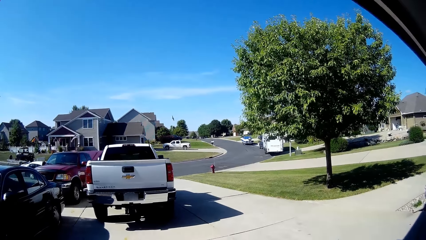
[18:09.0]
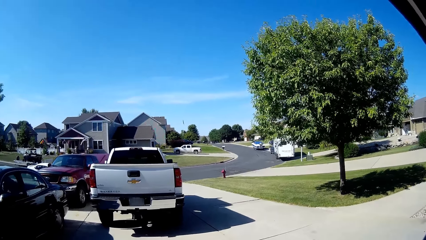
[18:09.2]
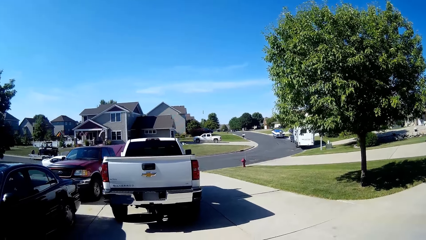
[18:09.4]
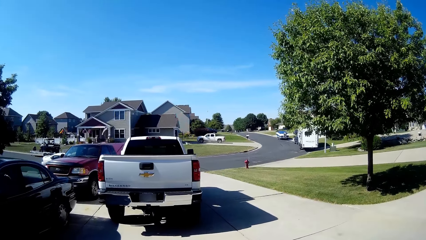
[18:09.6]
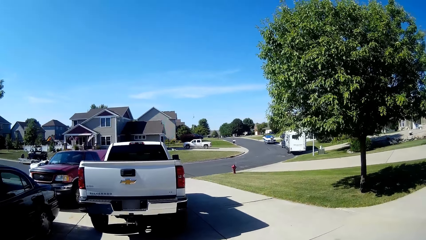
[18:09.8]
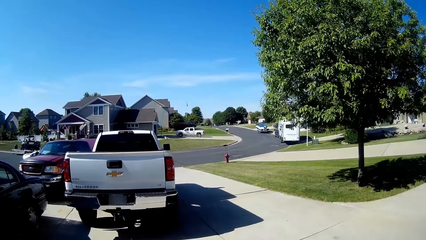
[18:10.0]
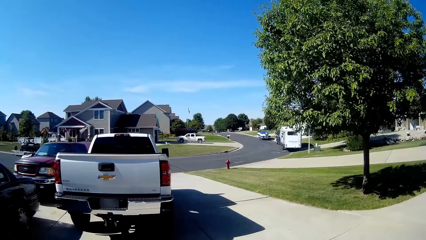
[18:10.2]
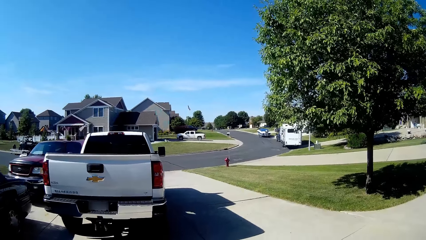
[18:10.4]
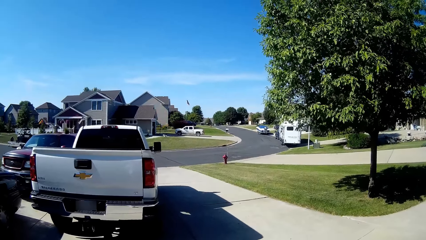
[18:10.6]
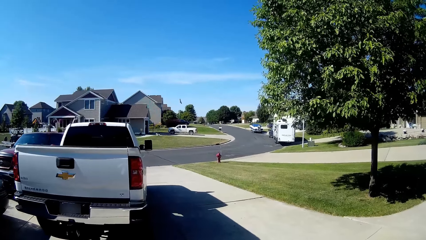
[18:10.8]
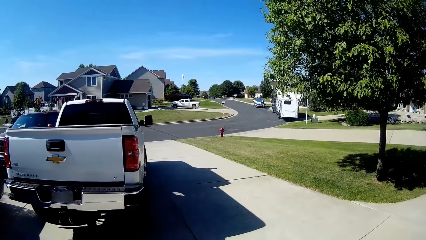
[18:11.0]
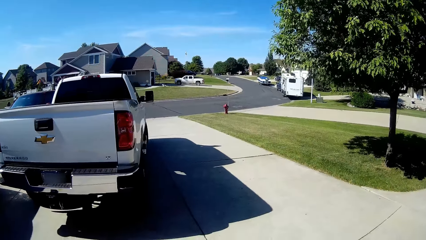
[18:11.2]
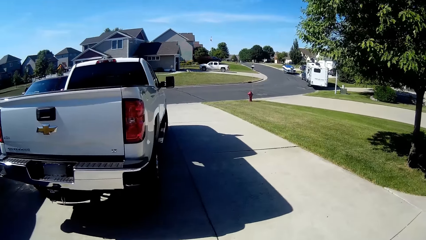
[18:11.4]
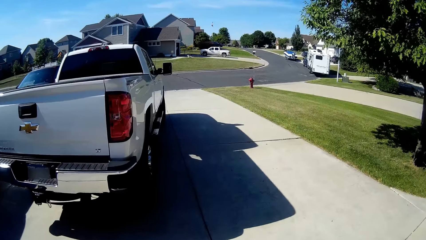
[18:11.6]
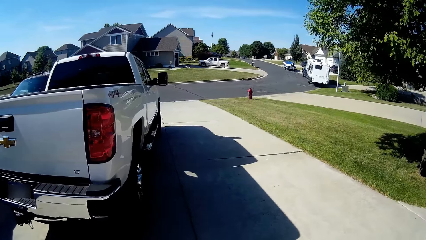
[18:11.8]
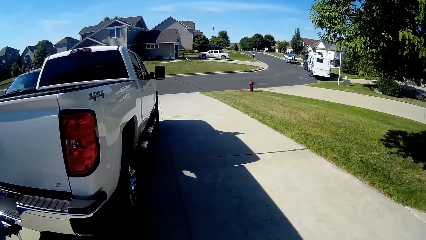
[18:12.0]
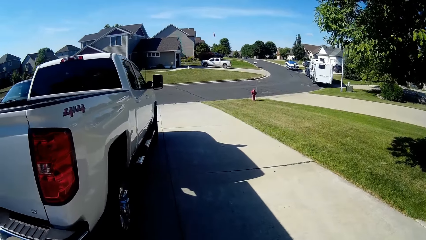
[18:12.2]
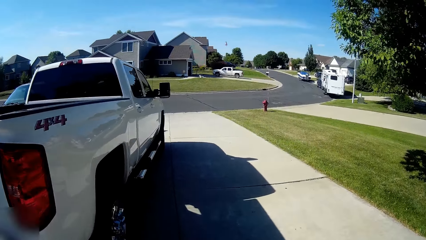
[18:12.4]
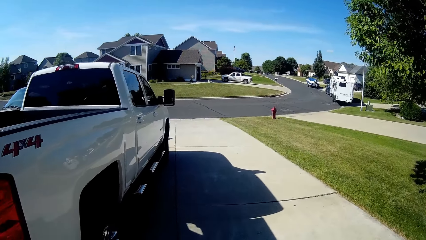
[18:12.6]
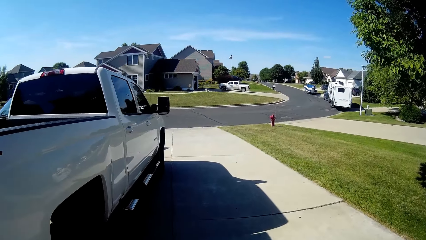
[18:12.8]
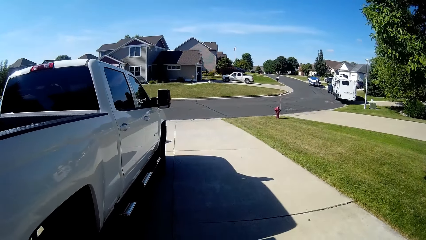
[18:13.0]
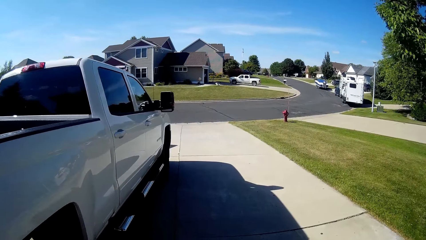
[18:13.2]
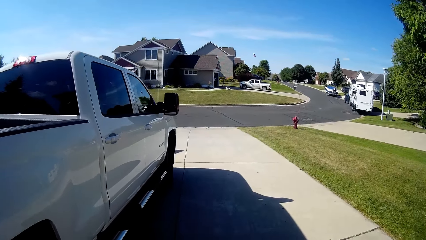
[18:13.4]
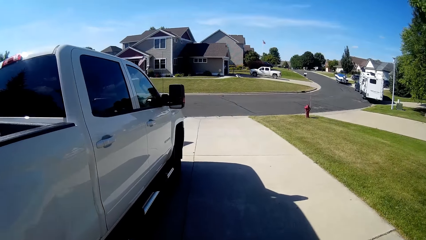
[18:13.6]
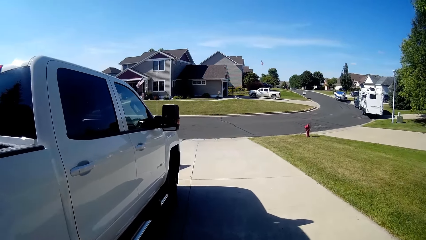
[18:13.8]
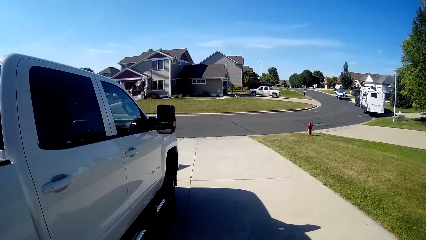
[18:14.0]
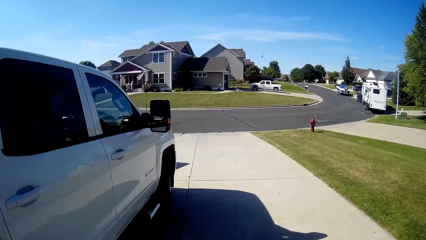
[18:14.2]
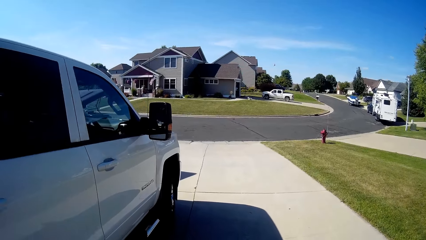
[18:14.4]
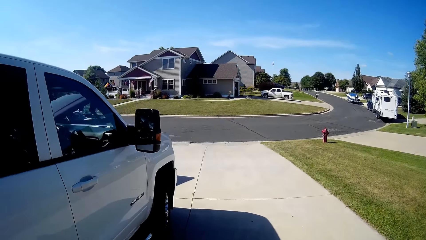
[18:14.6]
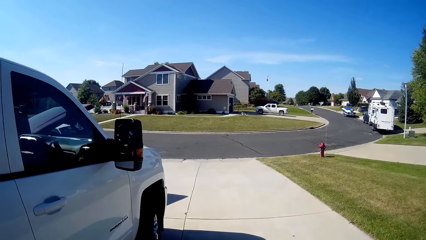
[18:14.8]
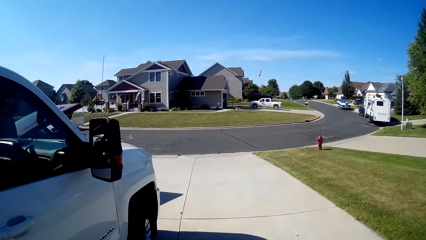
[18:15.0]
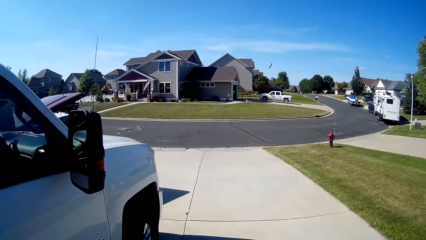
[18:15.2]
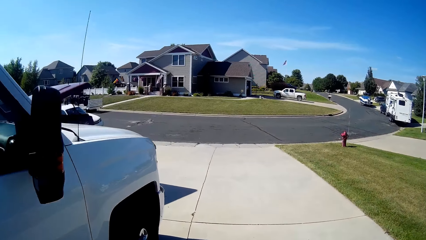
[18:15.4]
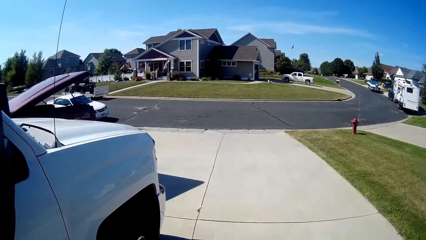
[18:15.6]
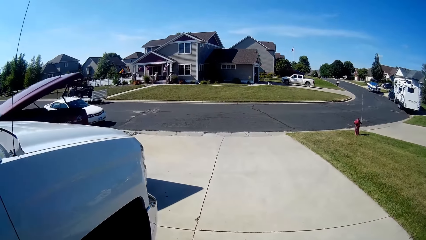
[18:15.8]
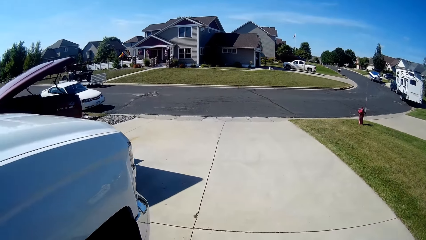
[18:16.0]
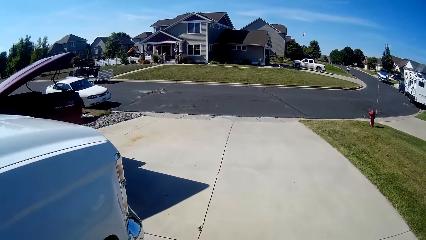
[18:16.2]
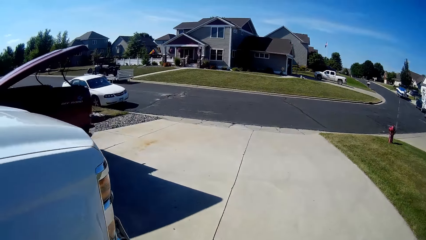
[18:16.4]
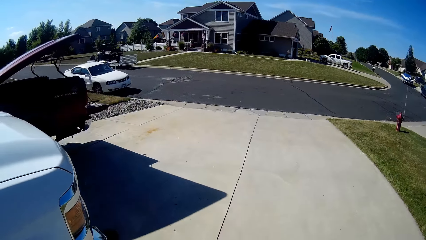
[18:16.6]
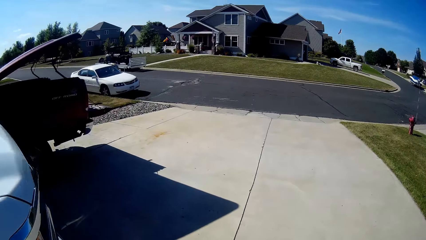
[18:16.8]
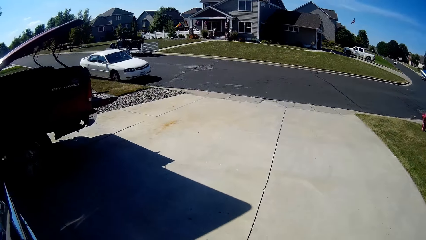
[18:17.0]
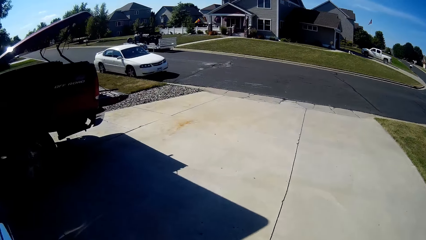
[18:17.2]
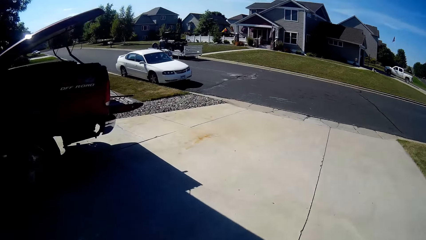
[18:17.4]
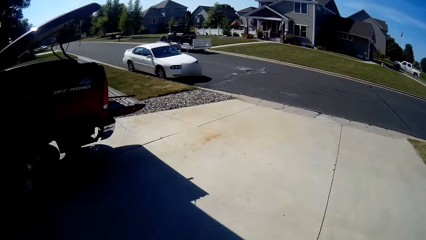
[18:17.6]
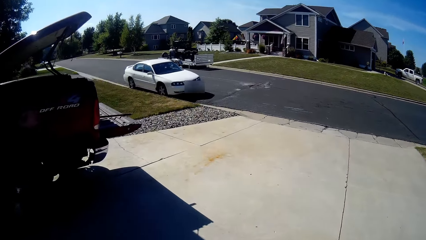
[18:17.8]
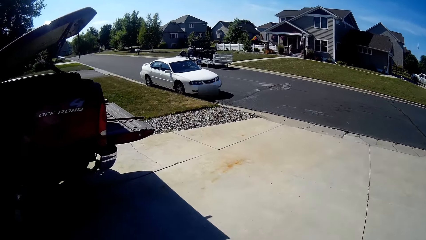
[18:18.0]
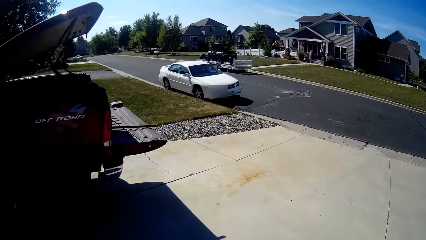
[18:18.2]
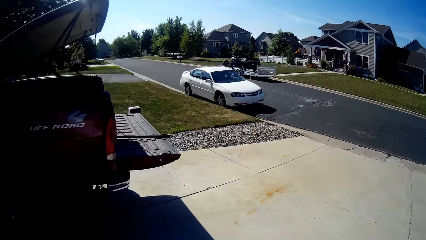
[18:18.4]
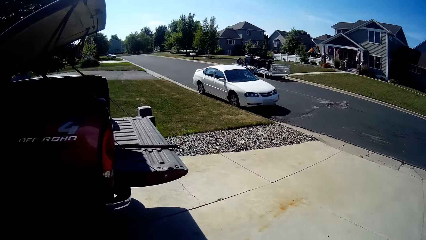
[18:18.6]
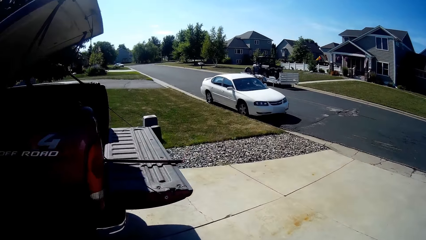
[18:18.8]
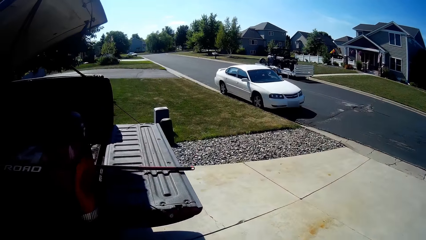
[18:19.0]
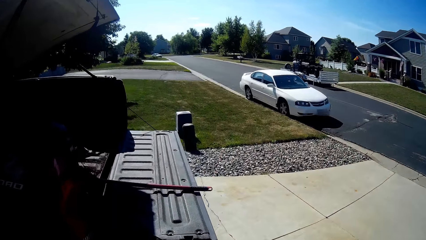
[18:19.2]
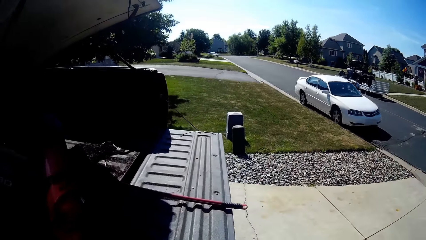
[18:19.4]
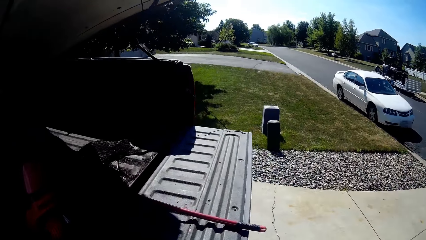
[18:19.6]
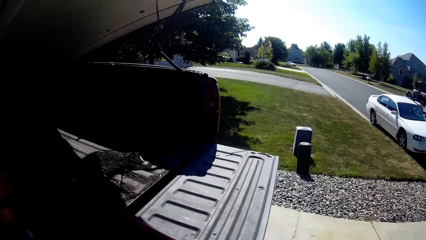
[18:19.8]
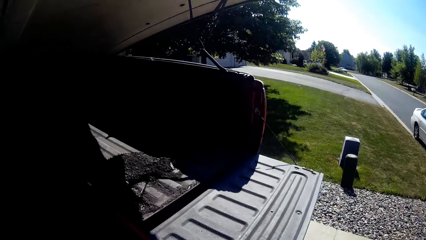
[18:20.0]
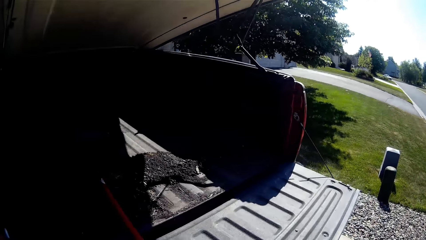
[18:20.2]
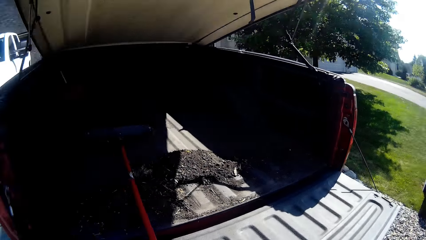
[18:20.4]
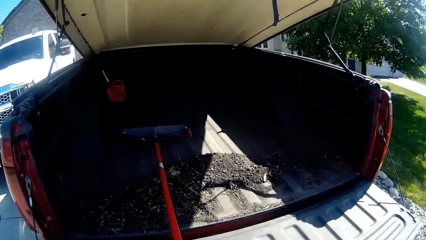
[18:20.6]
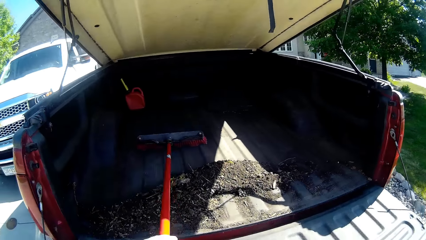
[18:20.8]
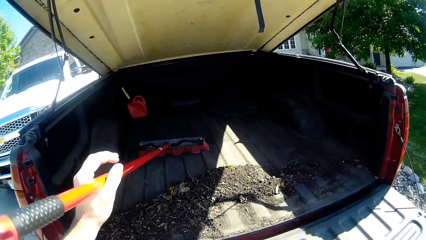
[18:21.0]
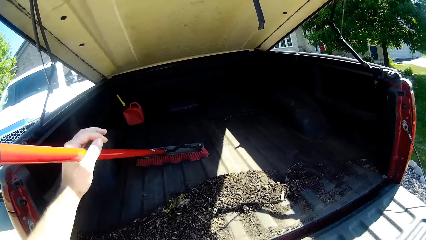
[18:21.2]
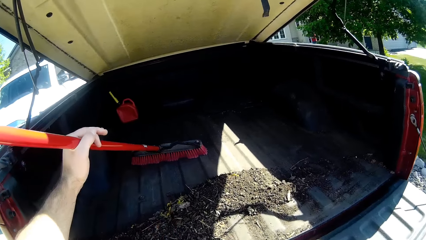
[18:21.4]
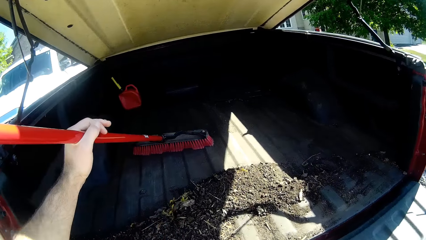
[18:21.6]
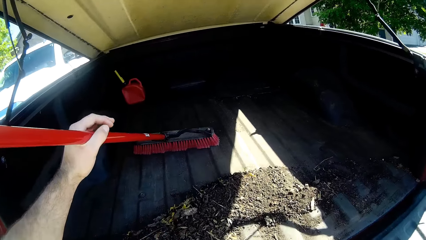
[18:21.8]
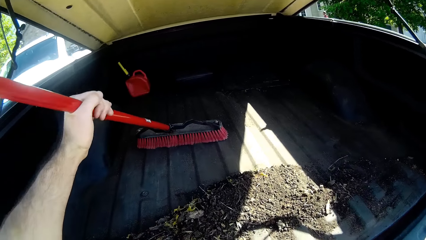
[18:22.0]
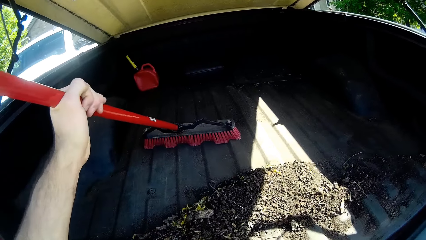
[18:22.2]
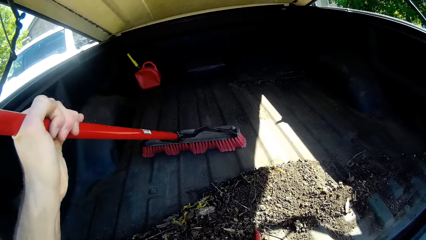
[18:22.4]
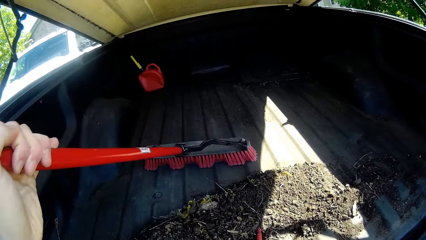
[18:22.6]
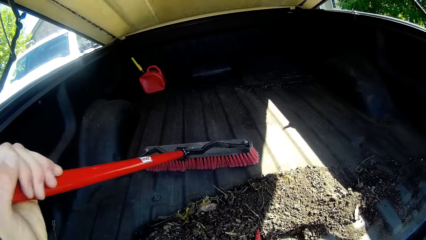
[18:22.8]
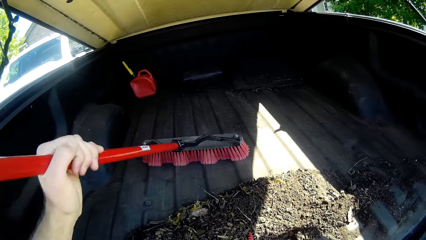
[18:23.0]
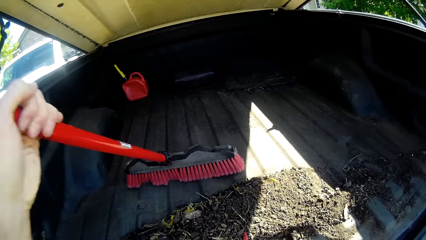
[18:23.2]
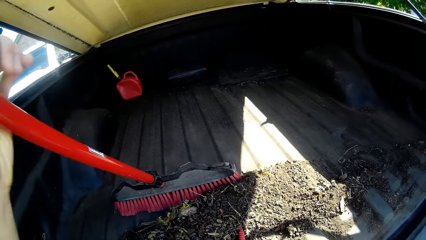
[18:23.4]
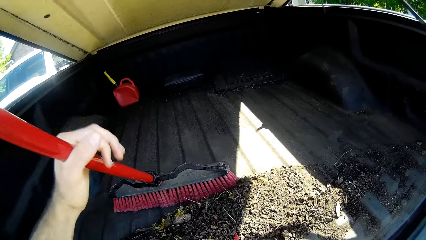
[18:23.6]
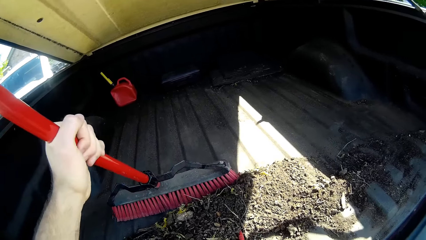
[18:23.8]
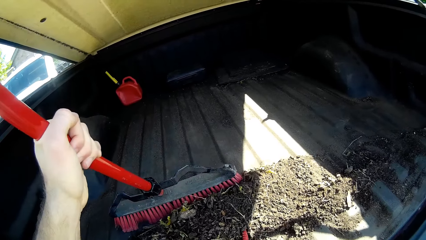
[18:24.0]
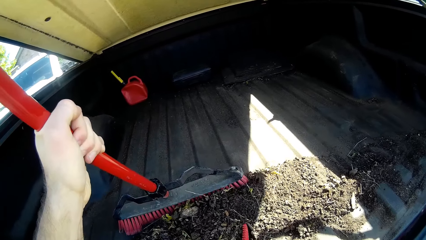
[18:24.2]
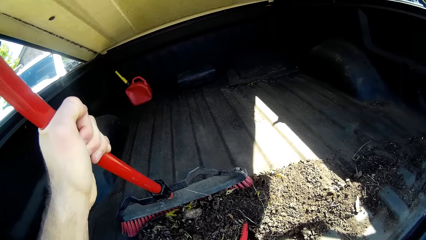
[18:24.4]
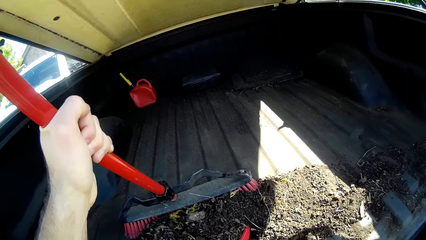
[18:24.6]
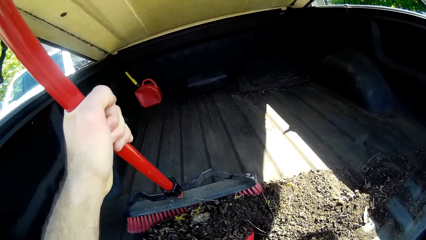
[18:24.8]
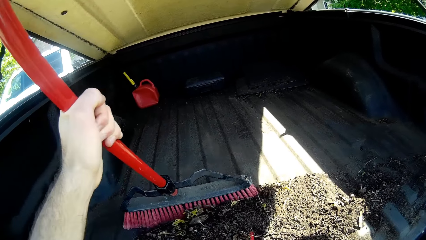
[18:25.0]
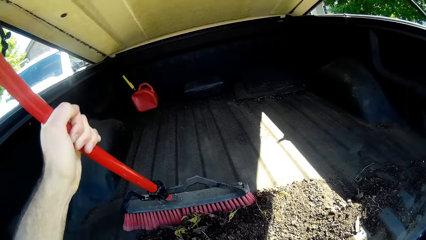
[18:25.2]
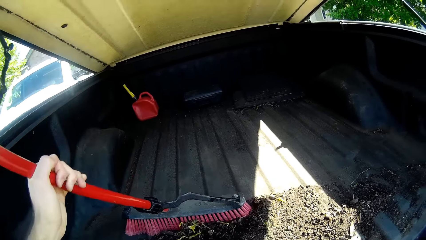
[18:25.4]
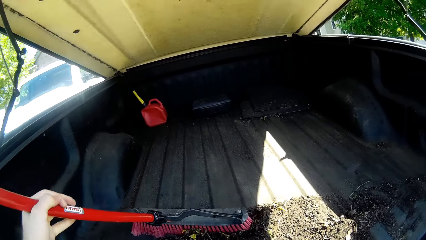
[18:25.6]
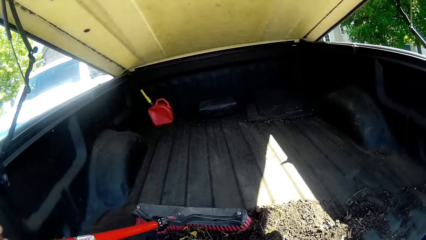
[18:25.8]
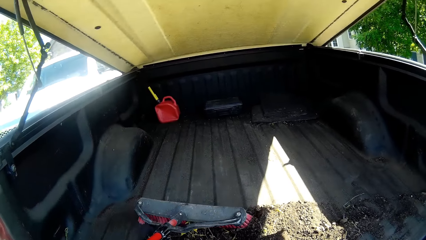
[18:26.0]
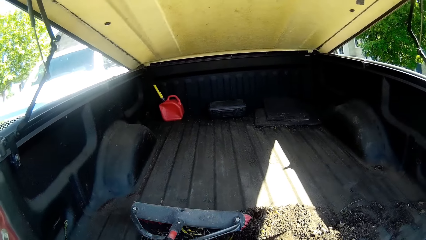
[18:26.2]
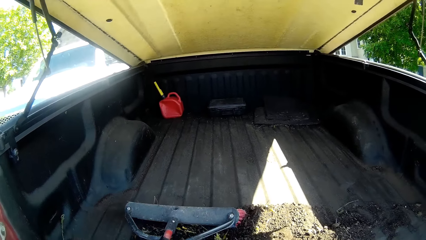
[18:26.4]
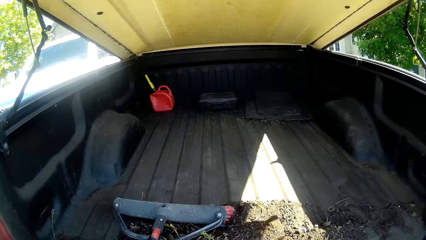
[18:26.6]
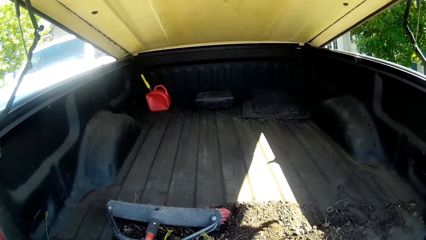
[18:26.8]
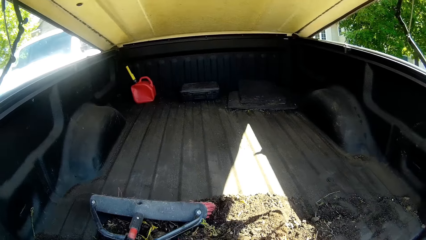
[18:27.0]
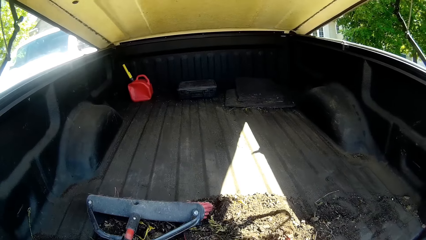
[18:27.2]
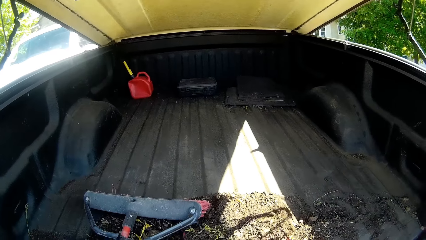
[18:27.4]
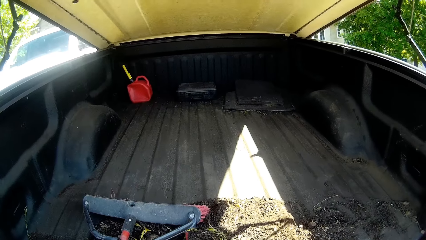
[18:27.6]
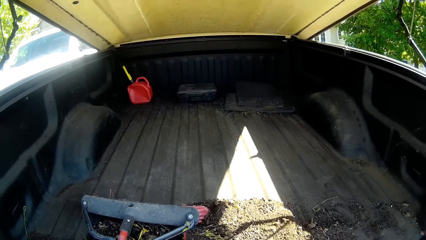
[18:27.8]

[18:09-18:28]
The camera wearer walks on the sidewalk. He lifts up a sweeping broom inside a truck with his left hand. He scoops dirt in the boot with a packer, and sweeps the dirt into the packer with the sweeping brush. He puts down the broom.
